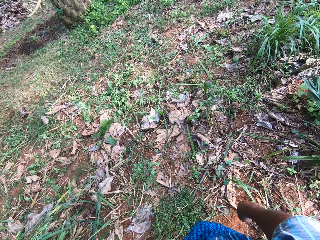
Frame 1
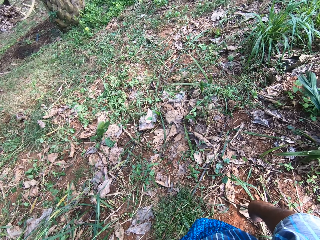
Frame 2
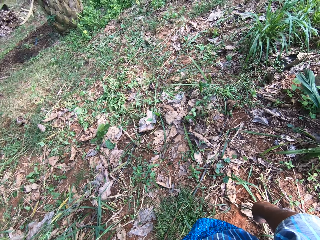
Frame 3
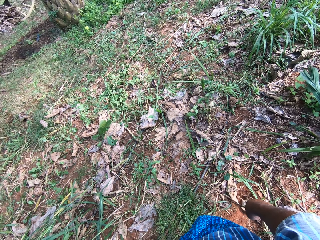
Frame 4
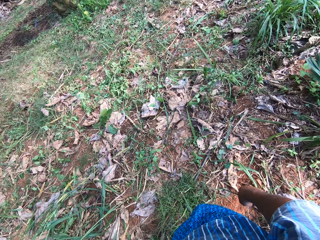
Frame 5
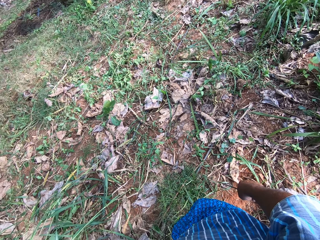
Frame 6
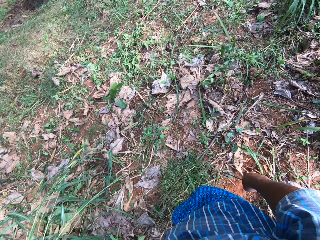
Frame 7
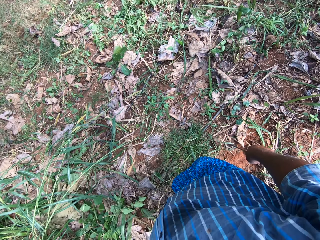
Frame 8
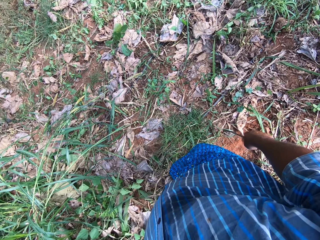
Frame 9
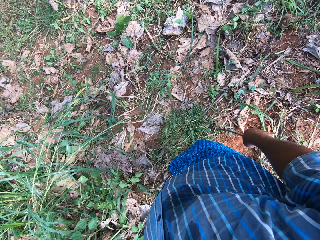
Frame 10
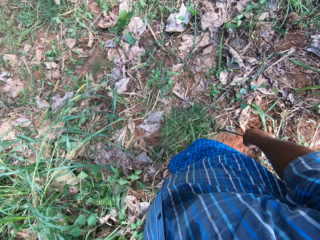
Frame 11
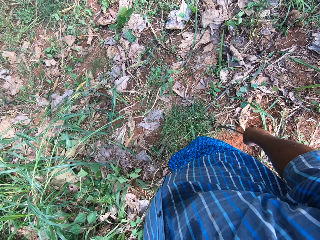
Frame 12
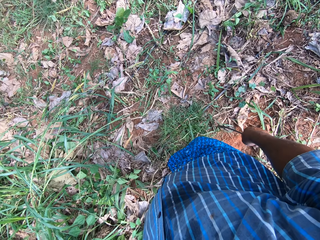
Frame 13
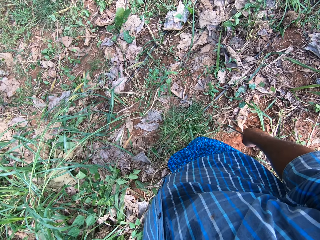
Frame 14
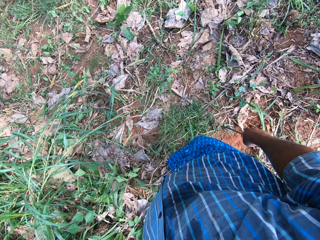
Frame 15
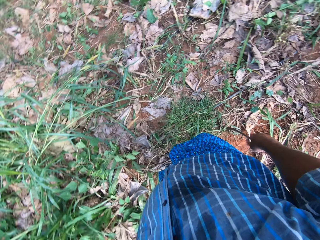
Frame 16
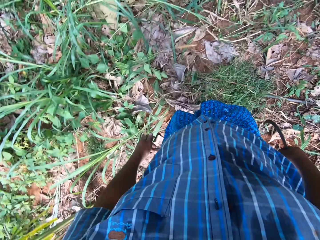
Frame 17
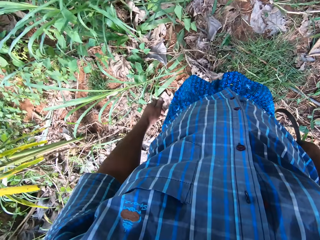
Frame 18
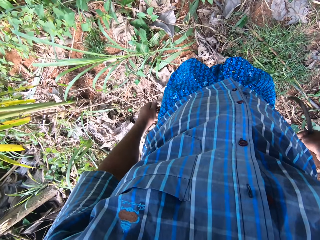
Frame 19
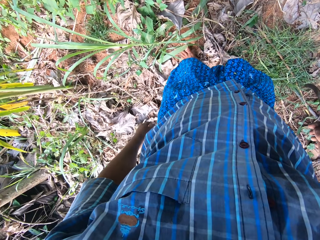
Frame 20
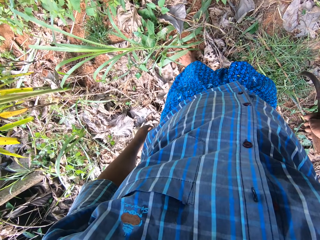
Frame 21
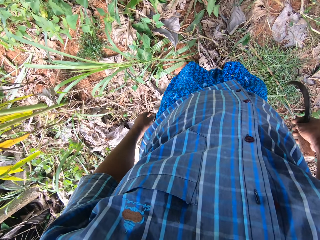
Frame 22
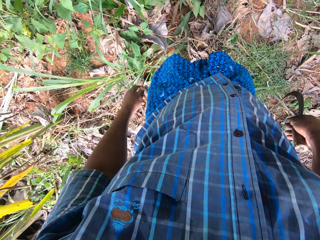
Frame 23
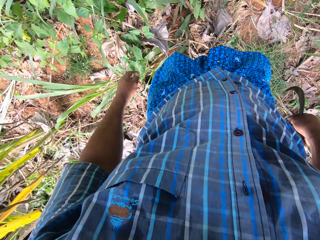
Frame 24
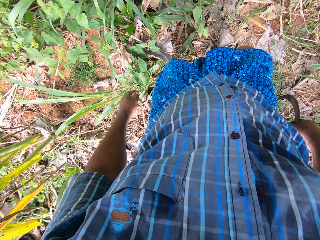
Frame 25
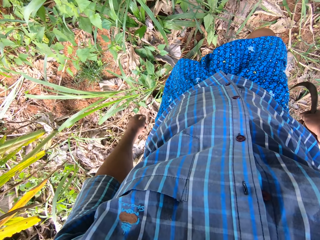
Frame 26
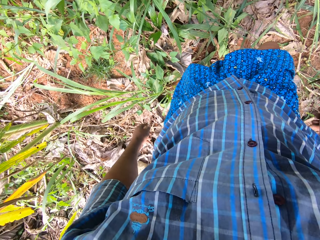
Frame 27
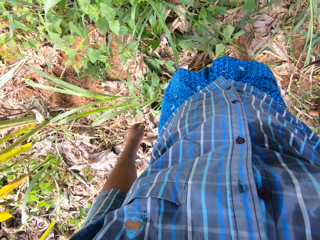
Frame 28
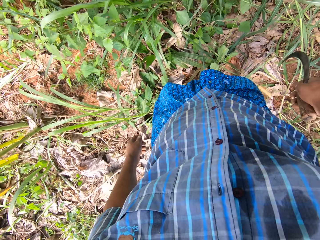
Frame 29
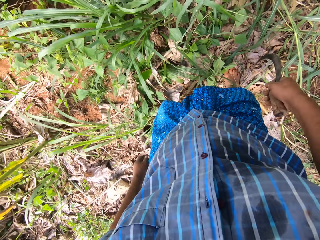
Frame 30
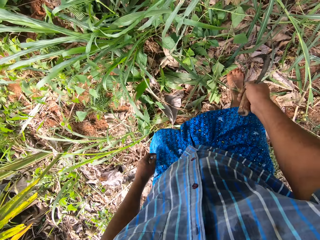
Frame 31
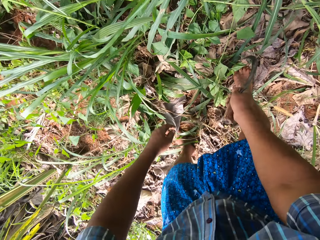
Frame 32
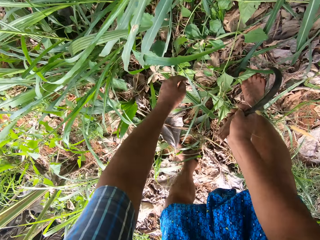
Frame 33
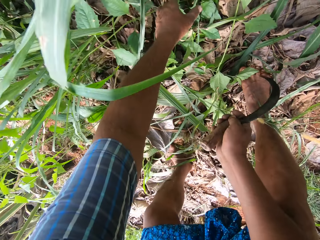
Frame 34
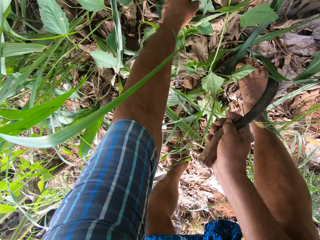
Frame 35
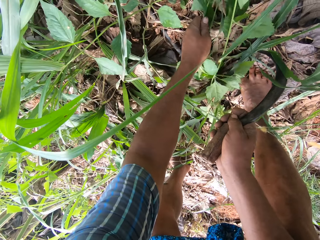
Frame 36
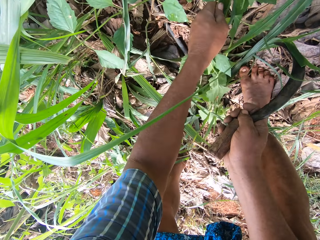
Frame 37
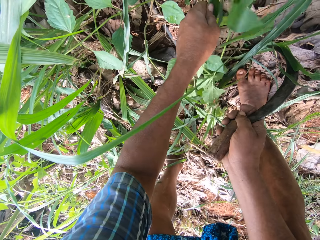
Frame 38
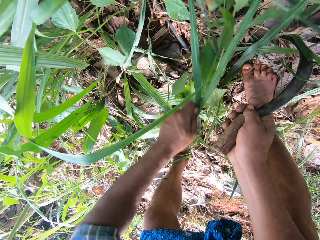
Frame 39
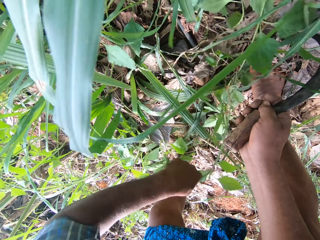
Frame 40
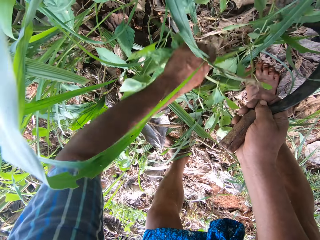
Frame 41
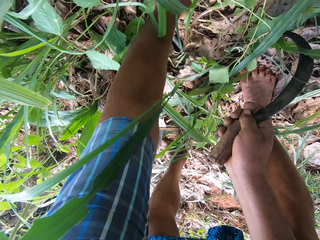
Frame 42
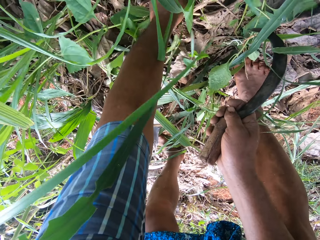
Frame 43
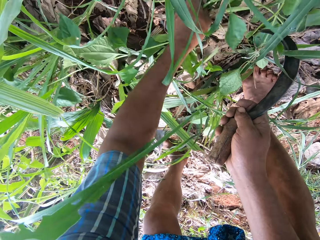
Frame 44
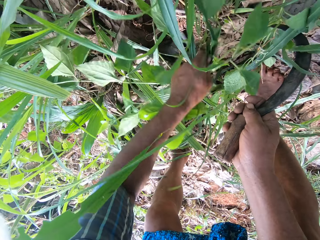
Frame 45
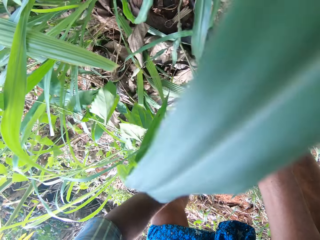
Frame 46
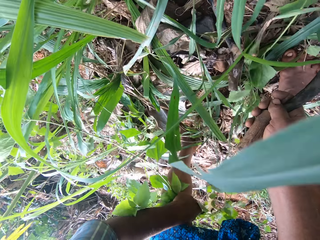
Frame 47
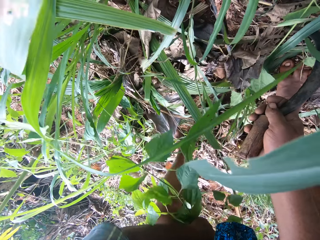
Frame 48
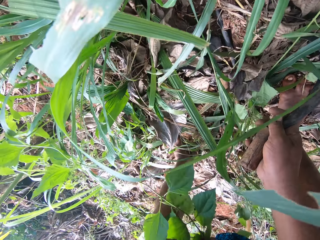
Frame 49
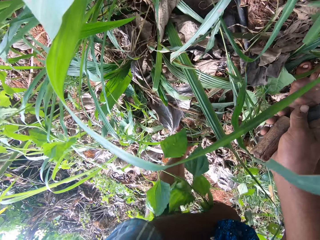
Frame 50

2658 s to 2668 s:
The camera wearer uproots plants with his hand.

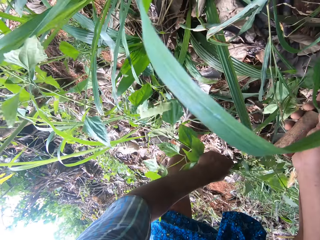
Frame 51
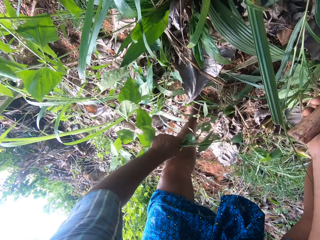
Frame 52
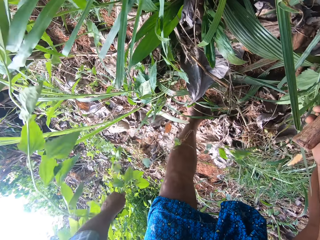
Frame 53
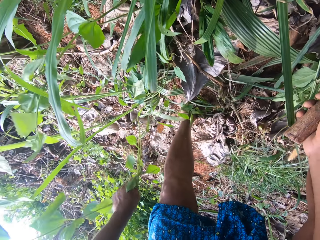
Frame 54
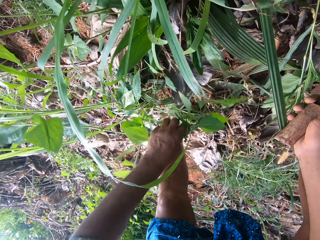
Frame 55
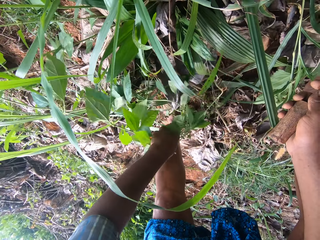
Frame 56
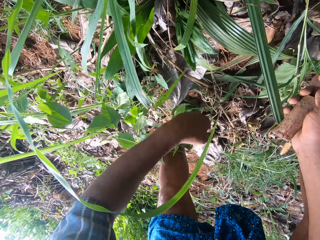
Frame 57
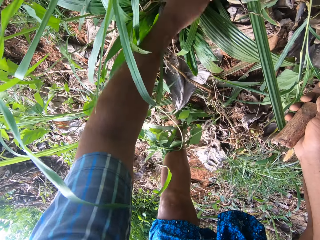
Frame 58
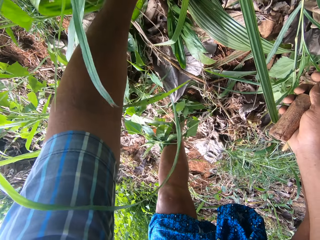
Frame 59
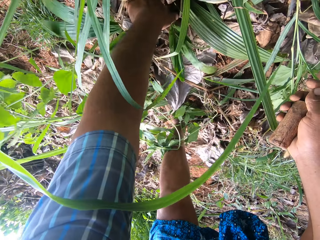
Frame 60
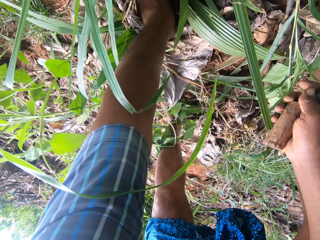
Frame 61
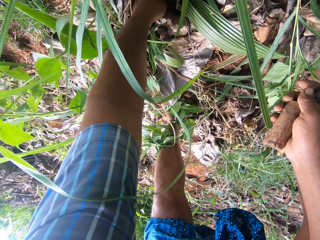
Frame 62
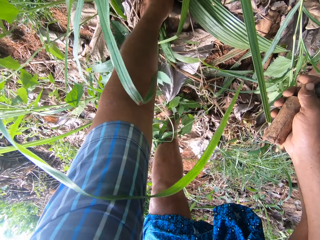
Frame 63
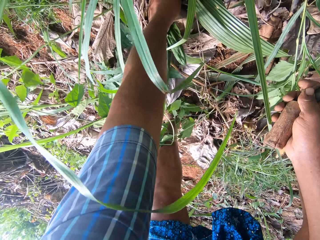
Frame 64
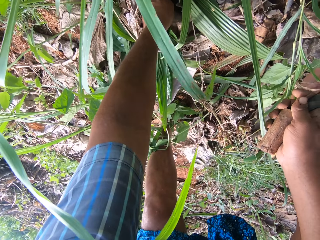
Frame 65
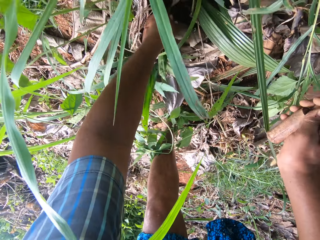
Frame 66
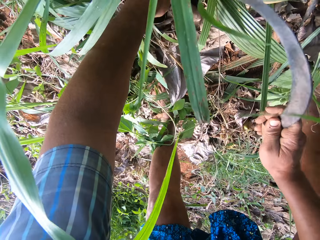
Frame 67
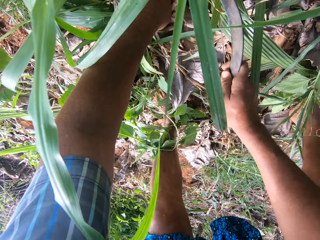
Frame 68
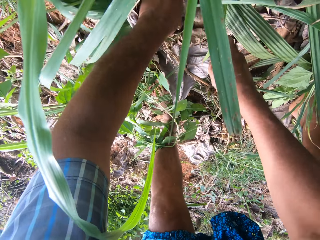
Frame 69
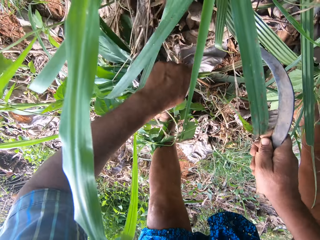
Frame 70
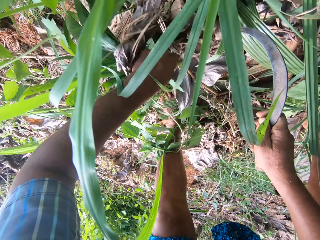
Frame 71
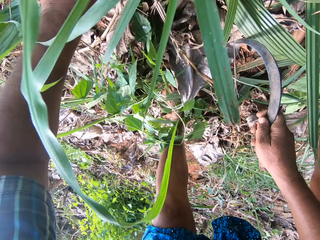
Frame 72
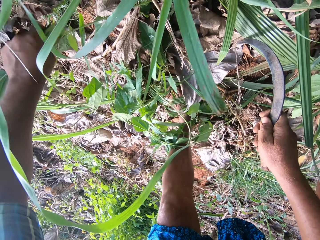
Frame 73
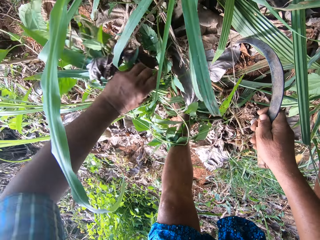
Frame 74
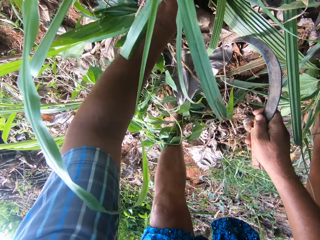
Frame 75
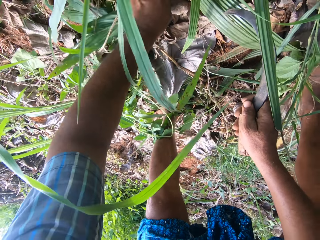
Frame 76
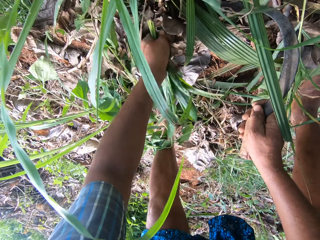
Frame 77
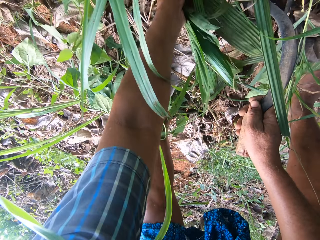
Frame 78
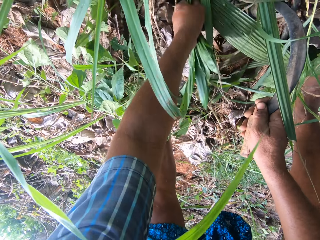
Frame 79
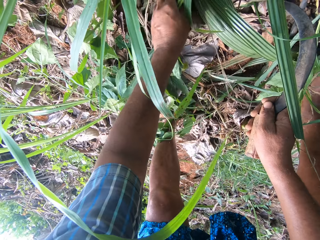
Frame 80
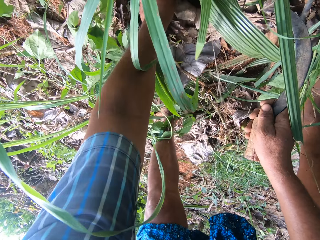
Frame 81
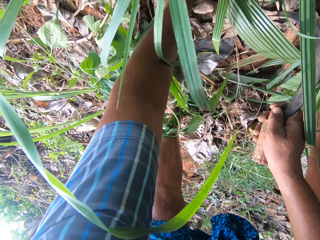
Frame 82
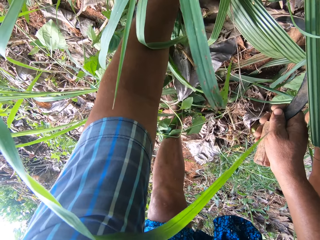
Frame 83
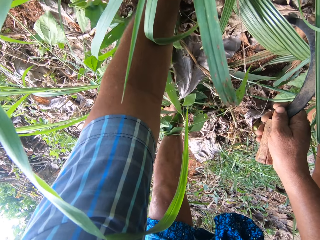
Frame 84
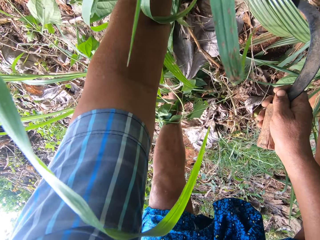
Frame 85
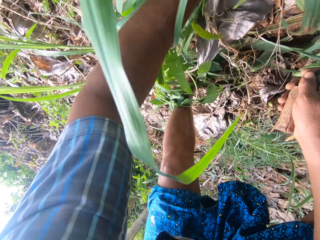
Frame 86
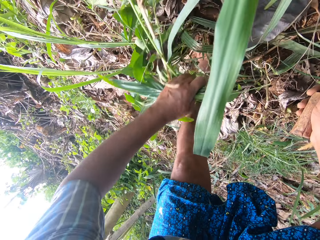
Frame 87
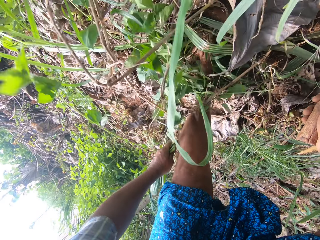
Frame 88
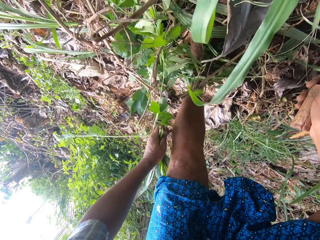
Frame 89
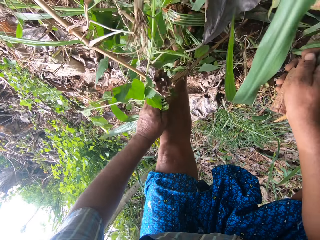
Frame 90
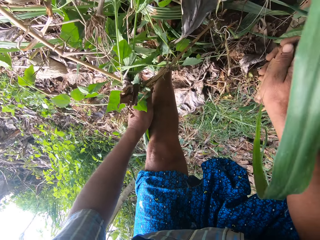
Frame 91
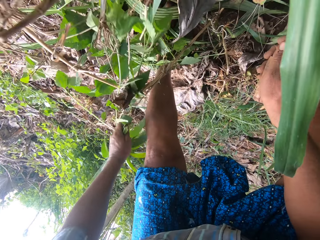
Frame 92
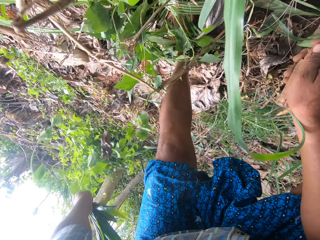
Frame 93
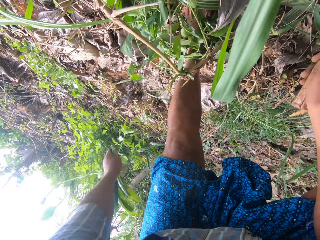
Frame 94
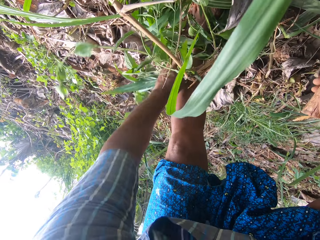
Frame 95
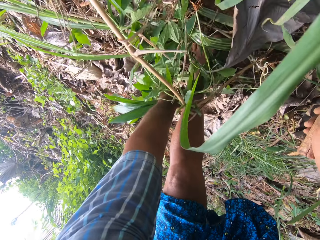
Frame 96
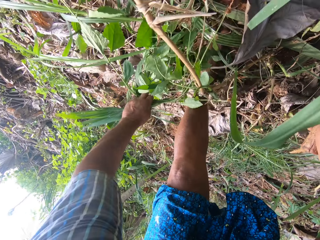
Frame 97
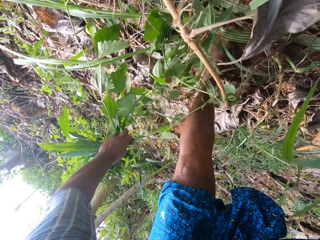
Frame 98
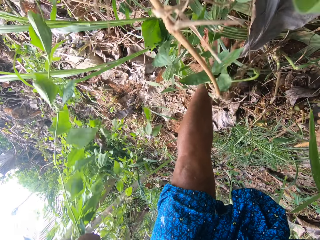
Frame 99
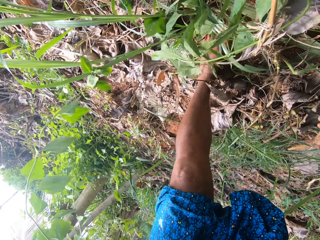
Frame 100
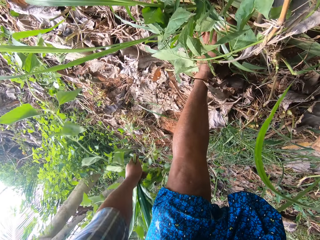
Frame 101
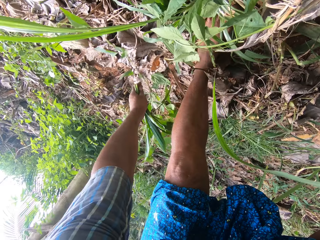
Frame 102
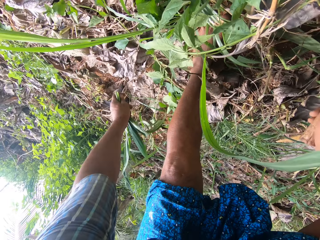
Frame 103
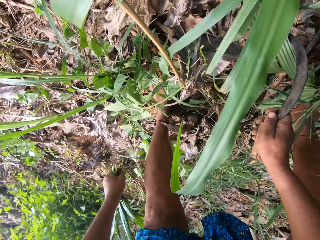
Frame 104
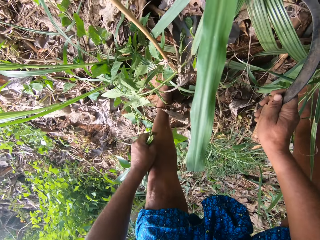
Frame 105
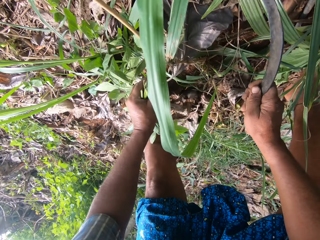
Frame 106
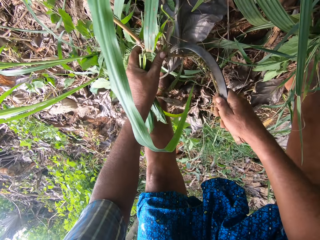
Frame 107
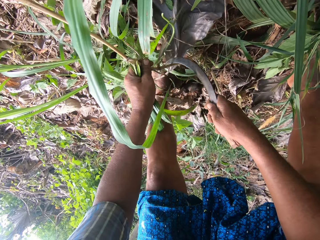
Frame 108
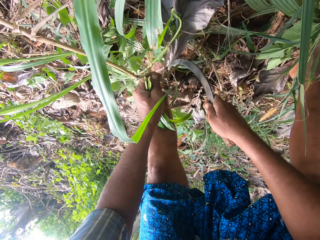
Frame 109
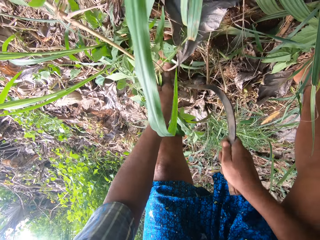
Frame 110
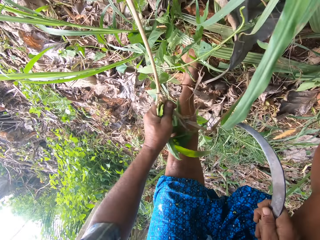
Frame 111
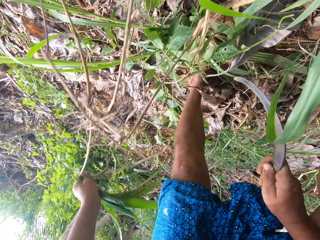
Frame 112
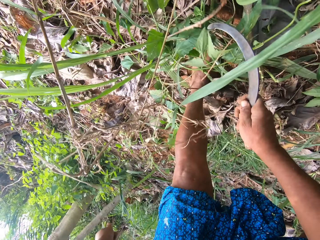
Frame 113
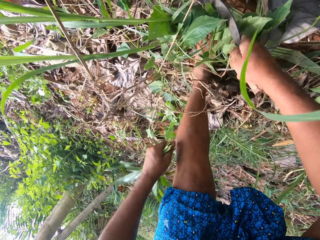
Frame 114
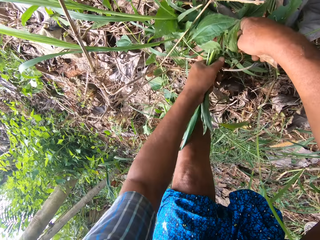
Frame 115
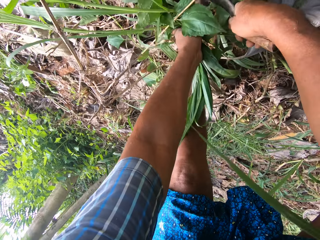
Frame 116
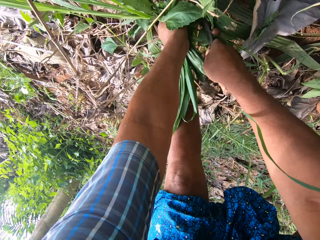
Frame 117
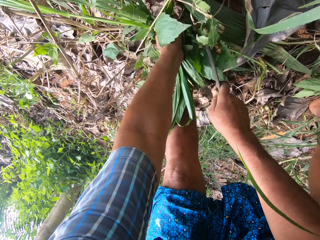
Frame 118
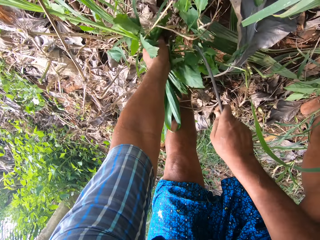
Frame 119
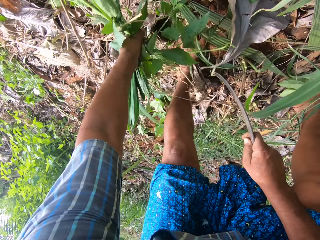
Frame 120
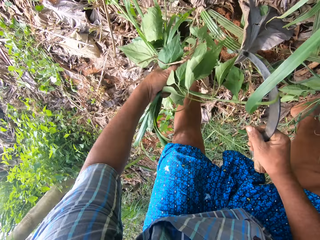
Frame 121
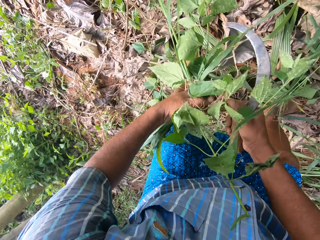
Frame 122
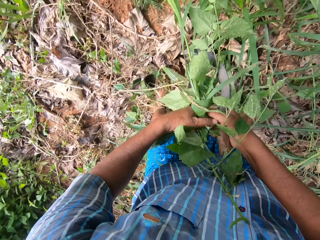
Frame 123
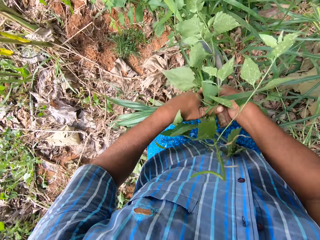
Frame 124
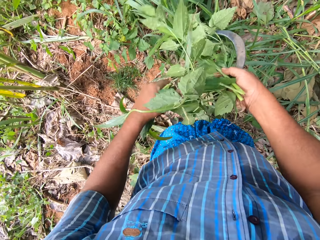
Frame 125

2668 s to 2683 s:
The camera wearer drops the weed. He cuts a napier grass plant with the sickle. He uproots plants with his hand, pulling them away. He throws the plant. He throws the plant again. He cuts weed or grass with the sickle.
